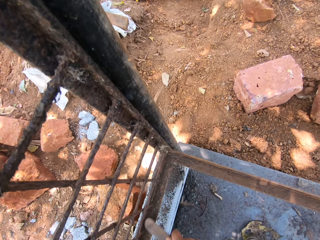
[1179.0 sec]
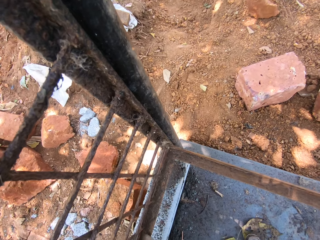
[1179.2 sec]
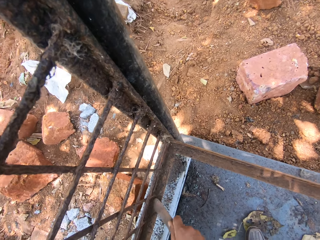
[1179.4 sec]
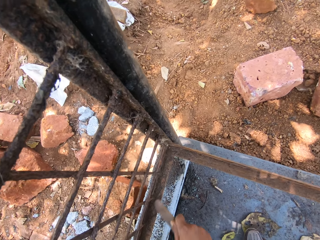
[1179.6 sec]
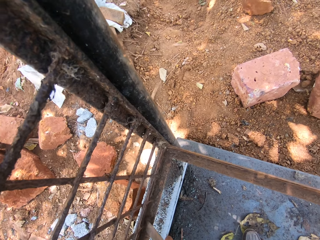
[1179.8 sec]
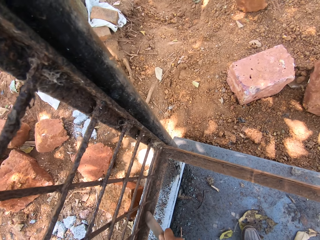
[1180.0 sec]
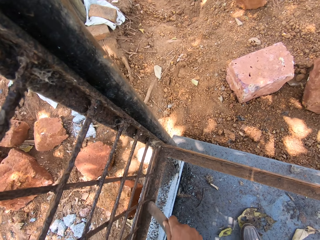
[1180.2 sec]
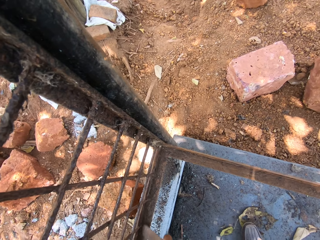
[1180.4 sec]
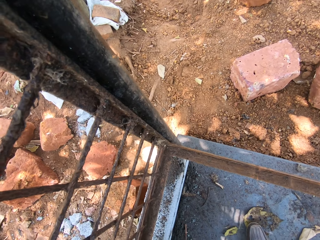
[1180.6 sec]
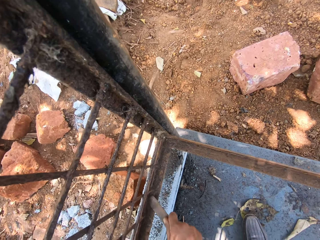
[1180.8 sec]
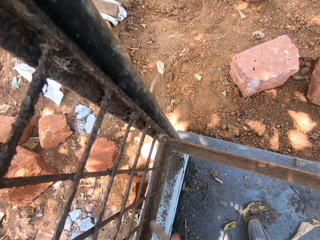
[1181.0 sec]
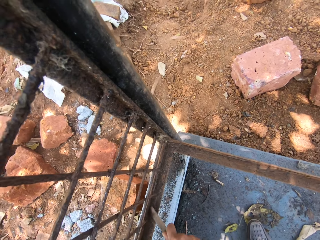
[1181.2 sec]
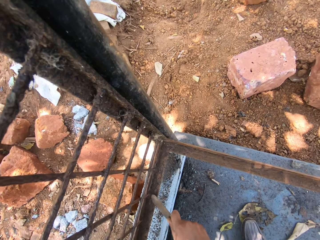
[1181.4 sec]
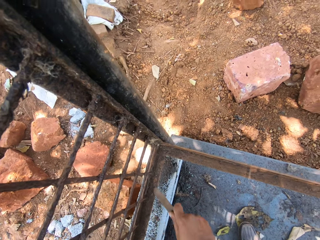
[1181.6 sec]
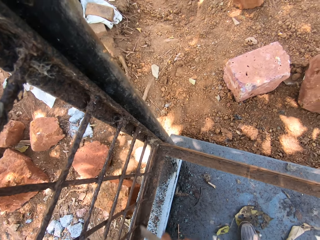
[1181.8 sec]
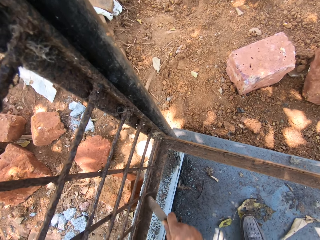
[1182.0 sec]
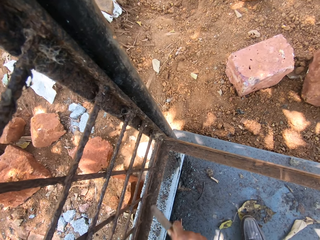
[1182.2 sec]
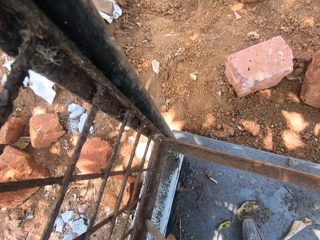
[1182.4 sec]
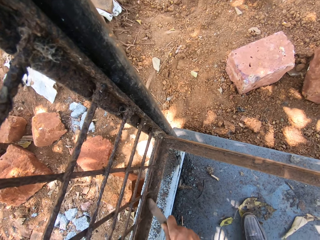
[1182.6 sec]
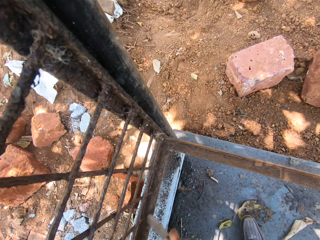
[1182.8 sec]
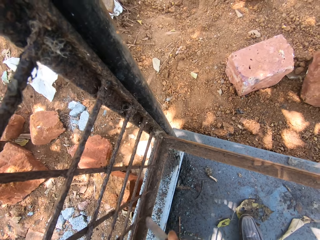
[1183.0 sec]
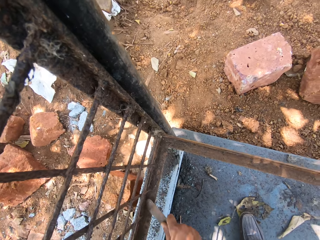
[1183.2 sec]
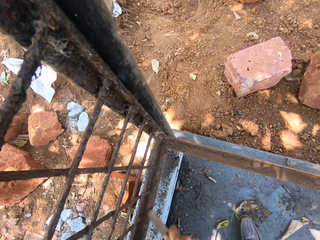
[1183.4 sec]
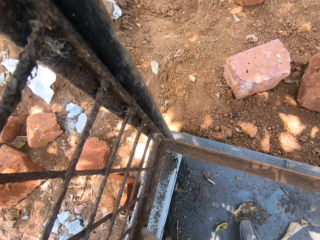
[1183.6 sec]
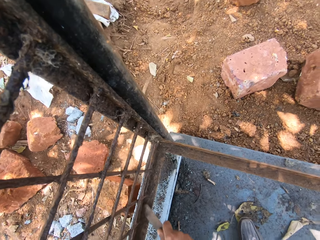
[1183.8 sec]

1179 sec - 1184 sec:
The camera wearer scratches the grilled window with a file.

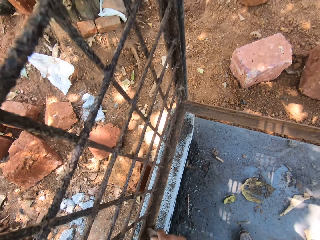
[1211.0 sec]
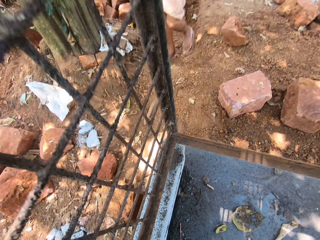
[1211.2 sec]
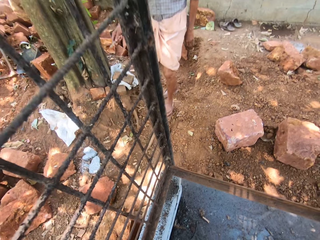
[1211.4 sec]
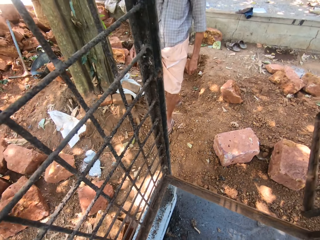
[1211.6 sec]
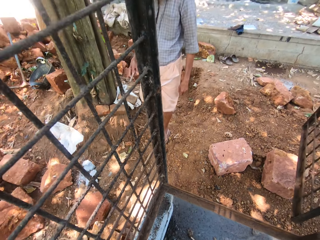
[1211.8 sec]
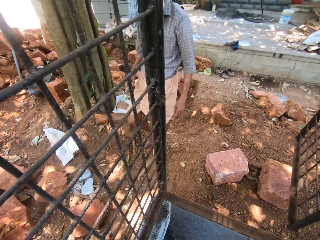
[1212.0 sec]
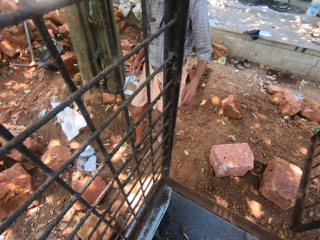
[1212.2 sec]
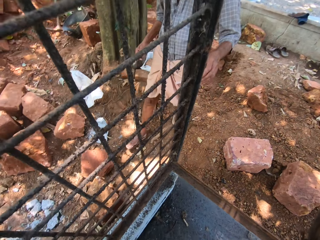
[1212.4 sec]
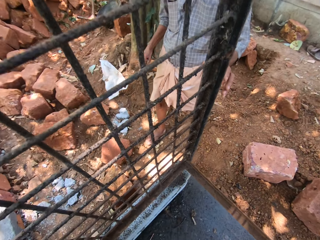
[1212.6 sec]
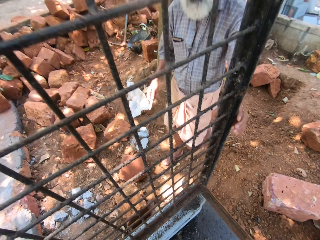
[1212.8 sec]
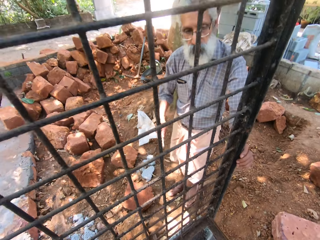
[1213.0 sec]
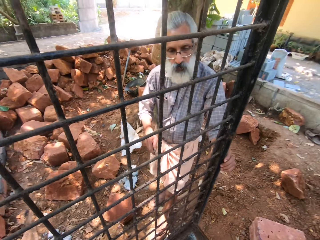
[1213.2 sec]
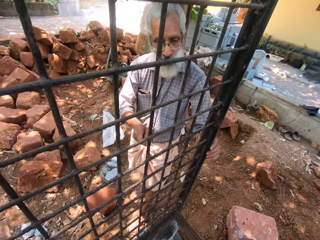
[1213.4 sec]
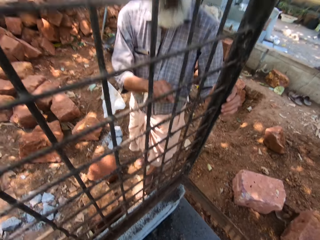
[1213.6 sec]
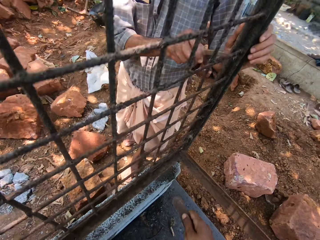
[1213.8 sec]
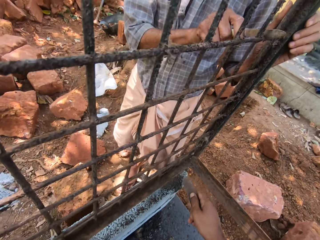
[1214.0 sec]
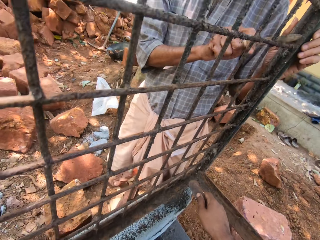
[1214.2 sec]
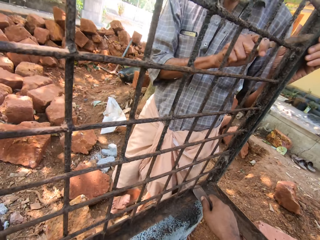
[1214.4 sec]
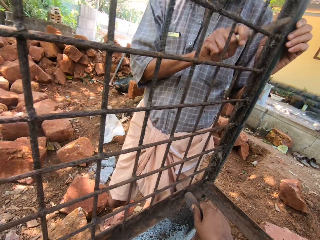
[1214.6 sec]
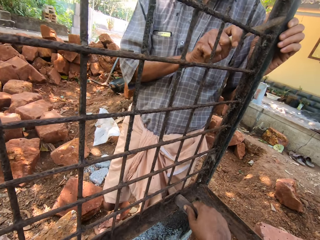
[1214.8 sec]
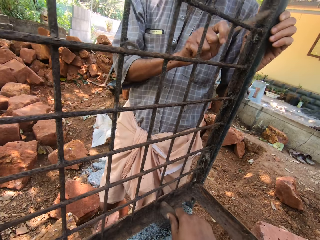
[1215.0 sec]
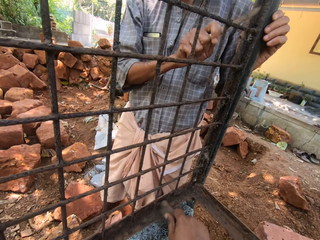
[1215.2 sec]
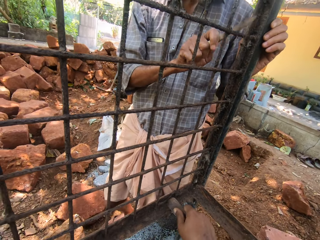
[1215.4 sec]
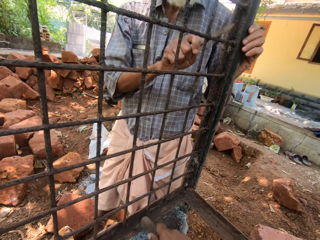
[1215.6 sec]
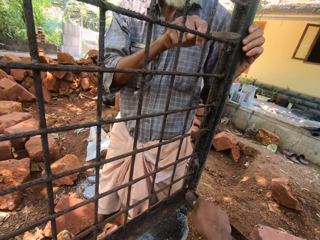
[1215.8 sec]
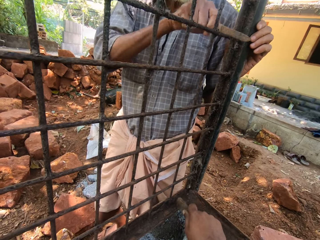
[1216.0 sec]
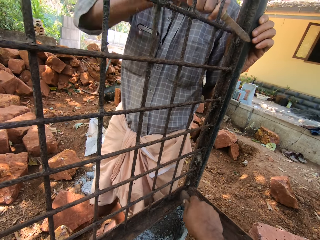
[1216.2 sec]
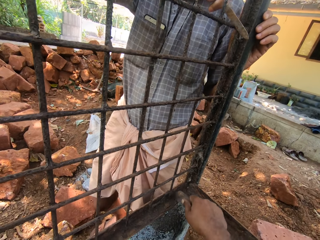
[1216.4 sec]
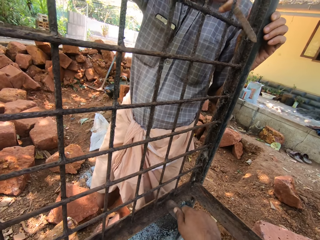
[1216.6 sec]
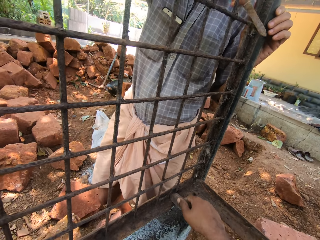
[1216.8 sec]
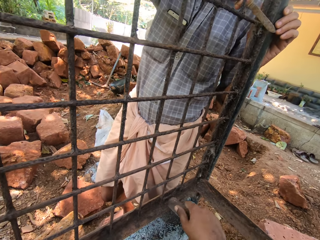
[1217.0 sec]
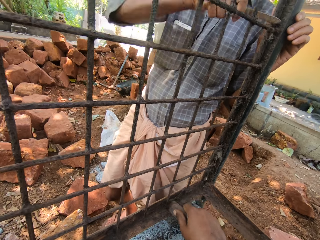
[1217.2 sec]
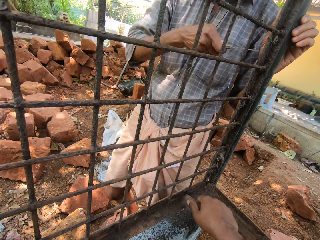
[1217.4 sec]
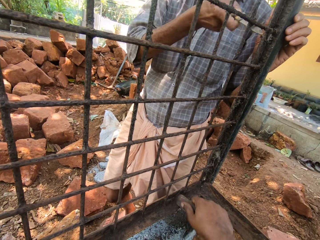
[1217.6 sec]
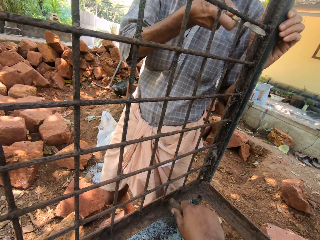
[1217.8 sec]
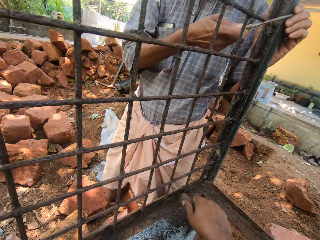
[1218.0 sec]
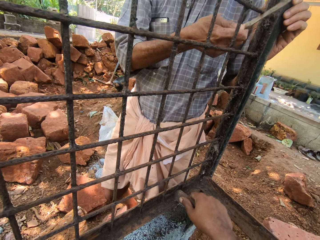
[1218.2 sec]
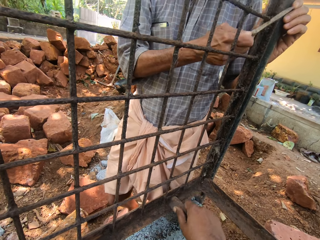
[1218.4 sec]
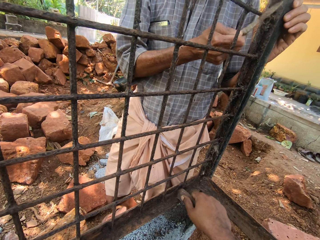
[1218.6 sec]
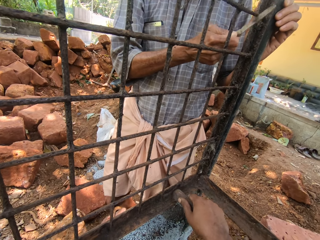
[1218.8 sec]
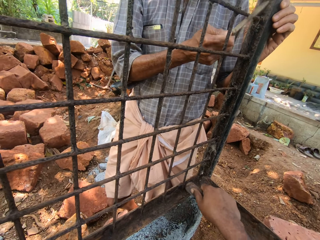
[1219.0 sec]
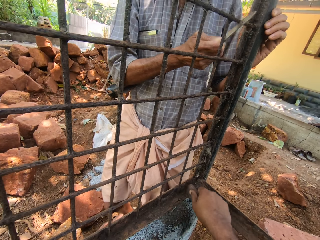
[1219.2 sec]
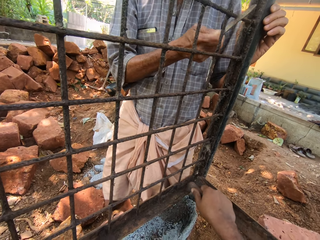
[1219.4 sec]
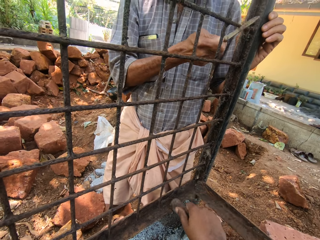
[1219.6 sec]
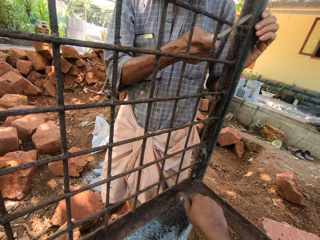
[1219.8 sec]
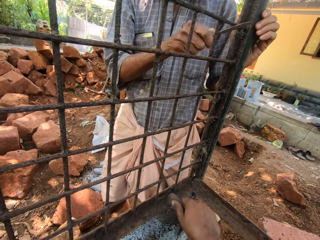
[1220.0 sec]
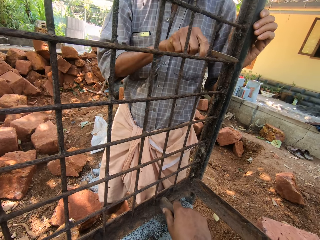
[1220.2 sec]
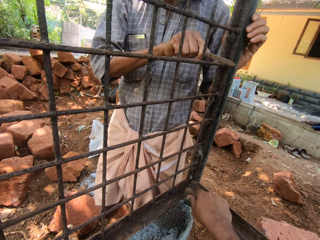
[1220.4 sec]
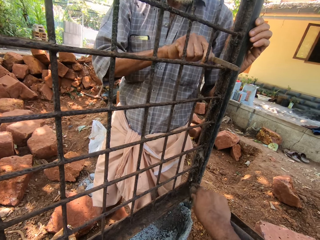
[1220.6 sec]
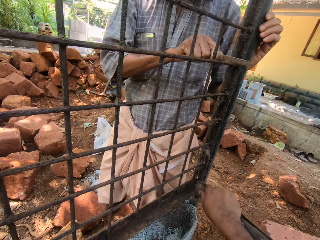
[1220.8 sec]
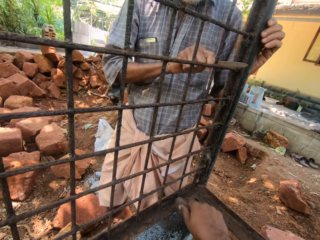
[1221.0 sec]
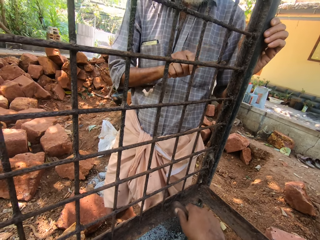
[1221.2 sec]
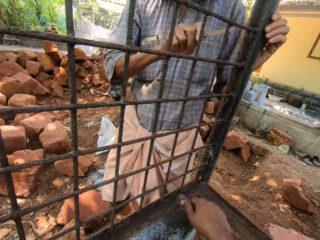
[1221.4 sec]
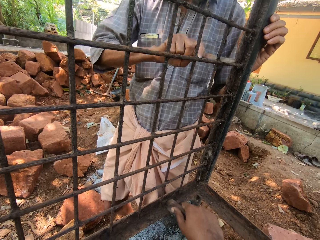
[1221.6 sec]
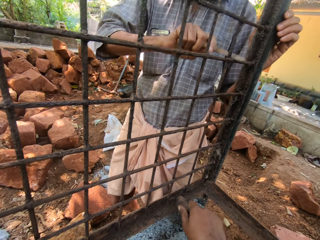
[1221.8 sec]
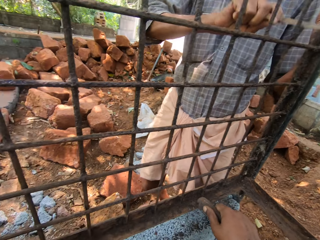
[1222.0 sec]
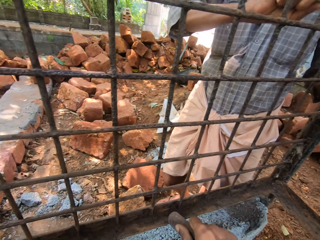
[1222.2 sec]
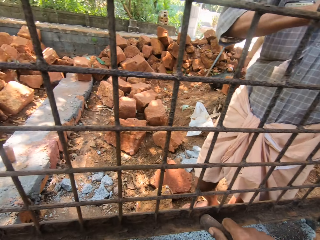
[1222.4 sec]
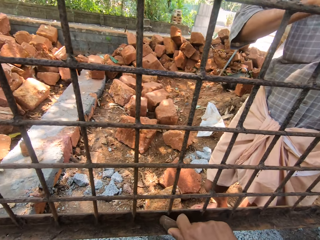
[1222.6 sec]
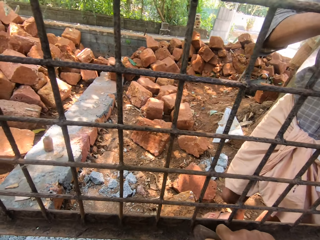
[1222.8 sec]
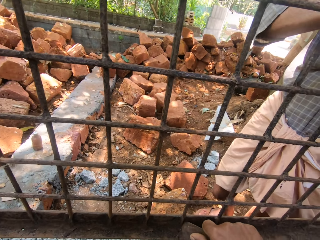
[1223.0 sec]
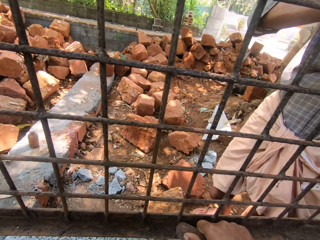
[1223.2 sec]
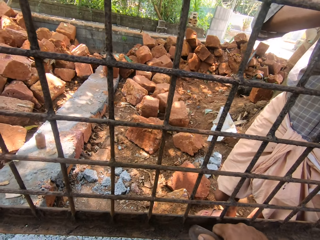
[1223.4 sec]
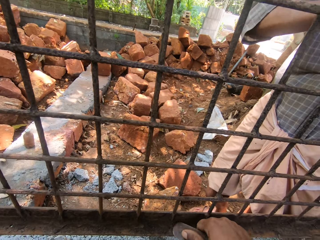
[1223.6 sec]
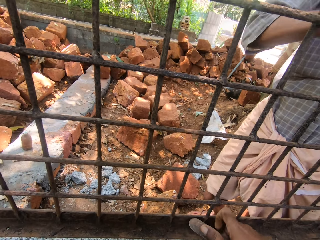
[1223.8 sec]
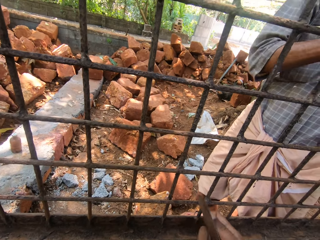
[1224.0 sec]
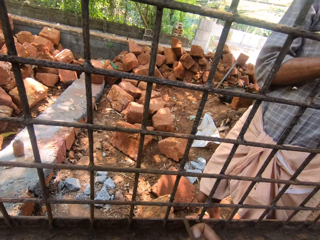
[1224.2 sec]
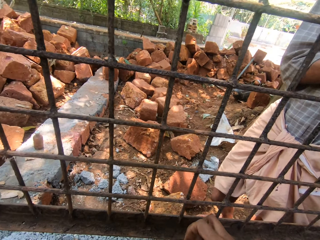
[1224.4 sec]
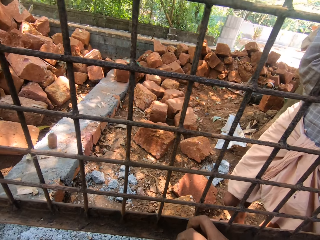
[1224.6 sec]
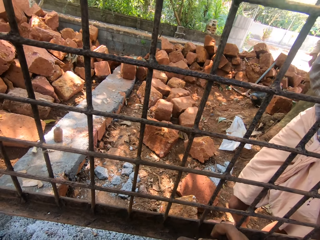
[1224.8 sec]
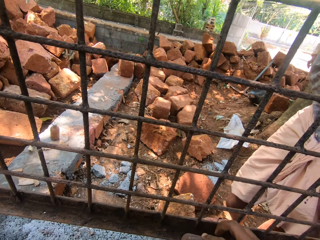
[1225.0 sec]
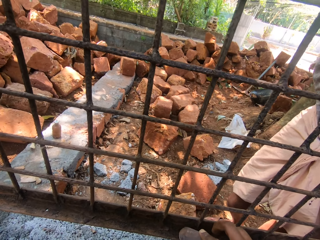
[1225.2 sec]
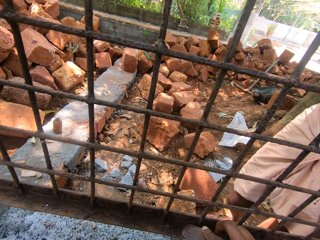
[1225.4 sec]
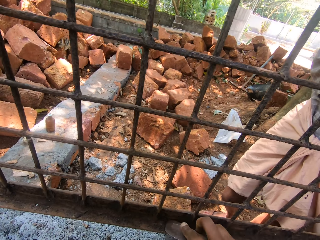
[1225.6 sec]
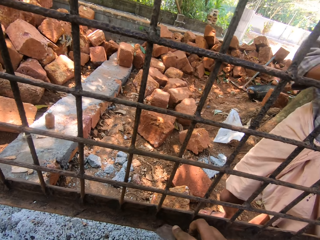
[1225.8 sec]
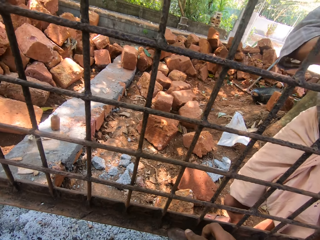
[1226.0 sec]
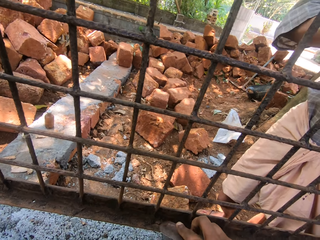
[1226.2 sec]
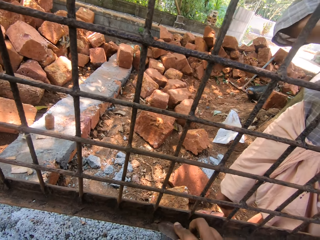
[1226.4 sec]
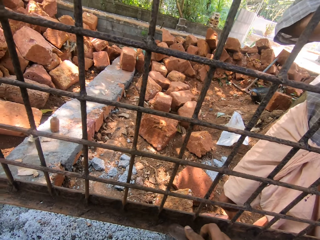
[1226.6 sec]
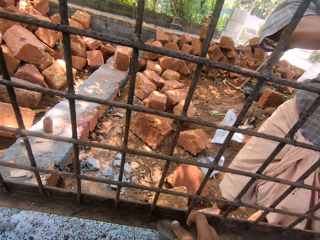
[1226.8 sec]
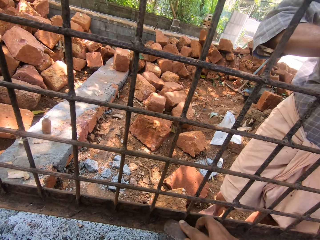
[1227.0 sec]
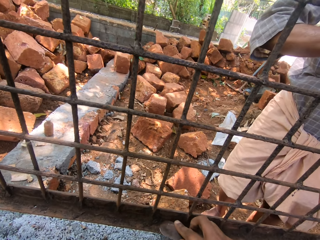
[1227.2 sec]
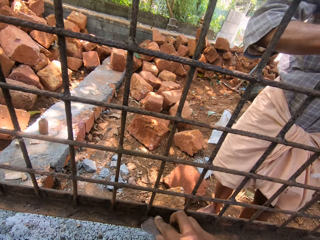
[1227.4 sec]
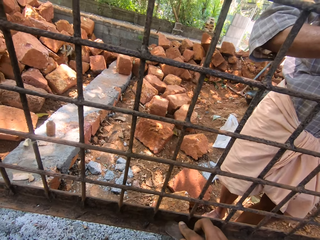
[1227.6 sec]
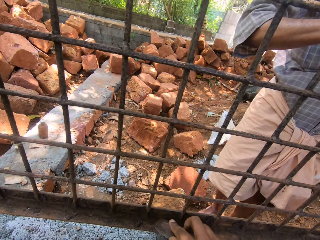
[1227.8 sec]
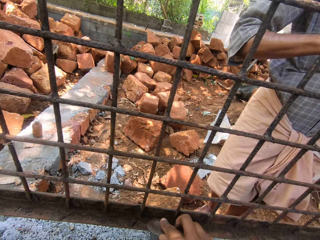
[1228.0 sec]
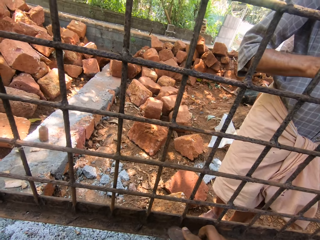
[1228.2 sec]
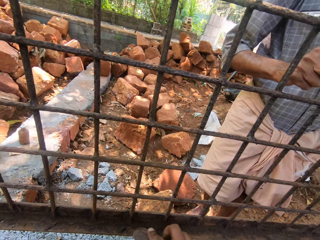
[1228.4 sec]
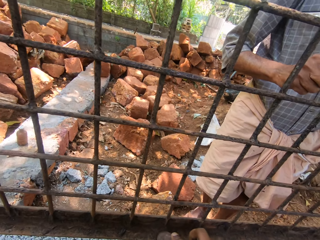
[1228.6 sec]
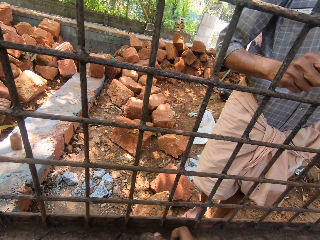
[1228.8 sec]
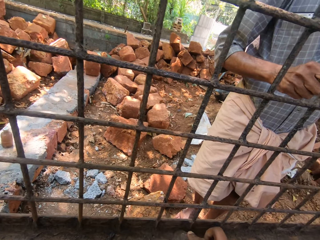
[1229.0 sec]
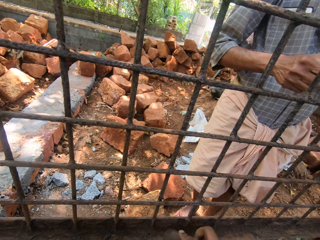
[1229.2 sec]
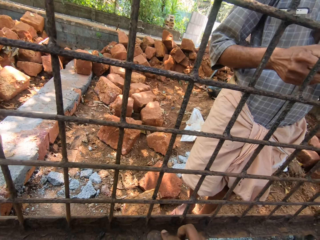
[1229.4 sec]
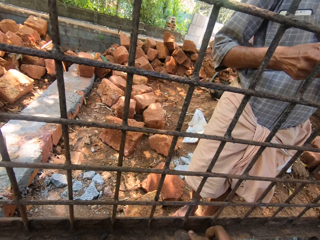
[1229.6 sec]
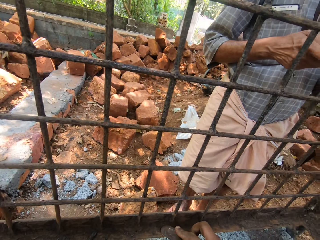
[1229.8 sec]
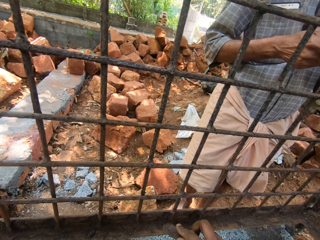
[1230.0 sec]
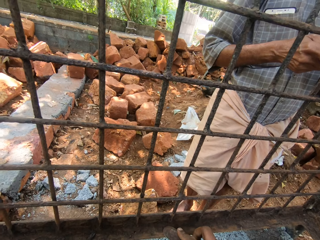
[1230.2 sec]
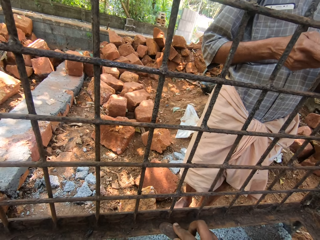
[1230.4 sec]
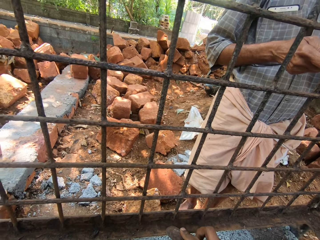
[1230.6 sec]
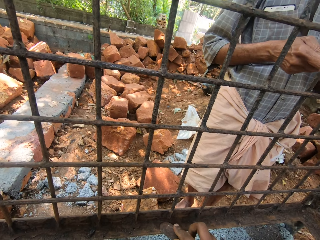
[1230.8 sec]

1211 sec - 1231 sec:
The camera wearer interacts with a man. They scratch the grilled window with a file. They interact with the man. They scratch the grilled window with the file. They interact with the man. They scratch the grilled window with the file. They interact with the man. They scratch the grilled window with the file.
